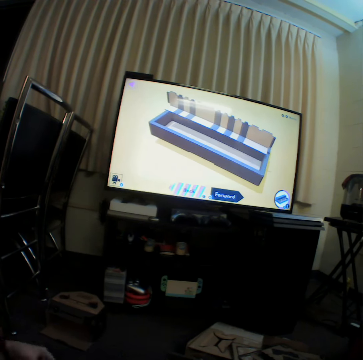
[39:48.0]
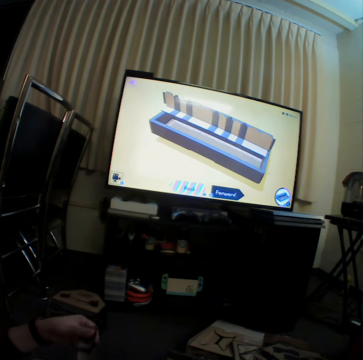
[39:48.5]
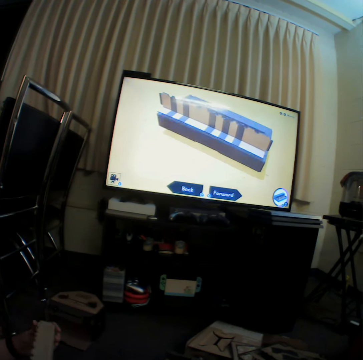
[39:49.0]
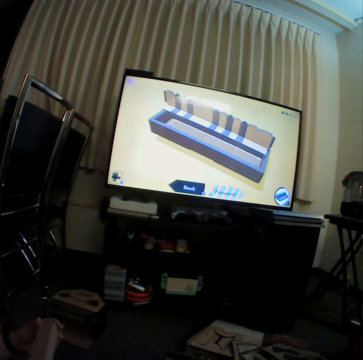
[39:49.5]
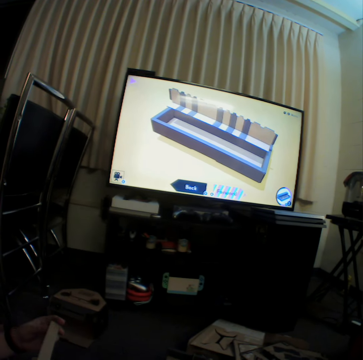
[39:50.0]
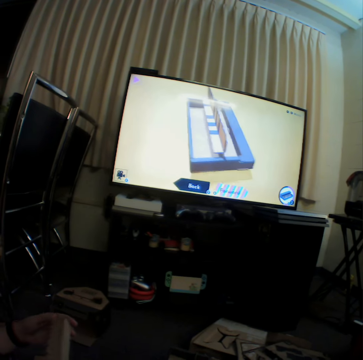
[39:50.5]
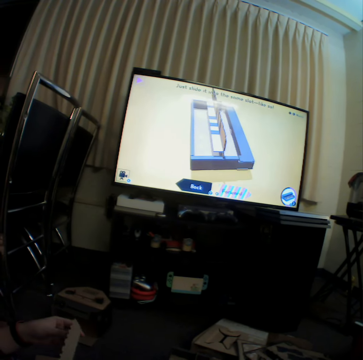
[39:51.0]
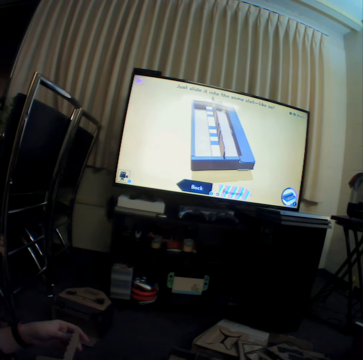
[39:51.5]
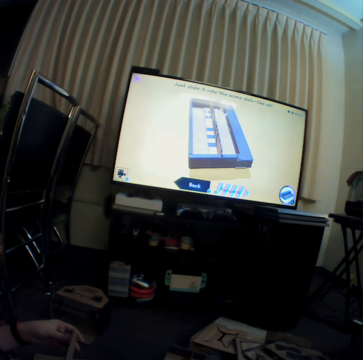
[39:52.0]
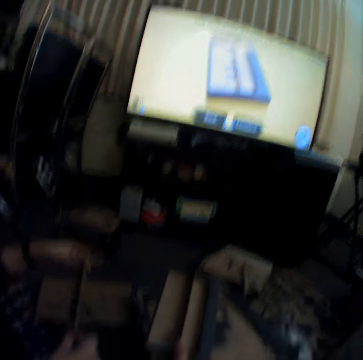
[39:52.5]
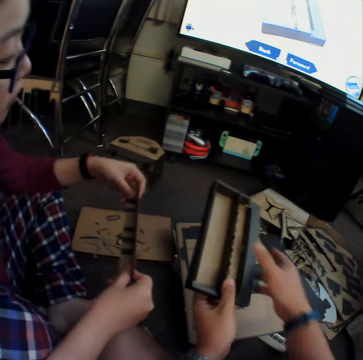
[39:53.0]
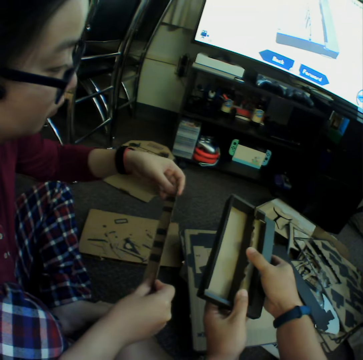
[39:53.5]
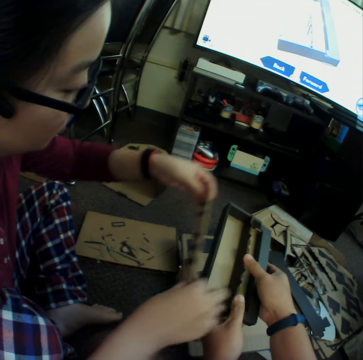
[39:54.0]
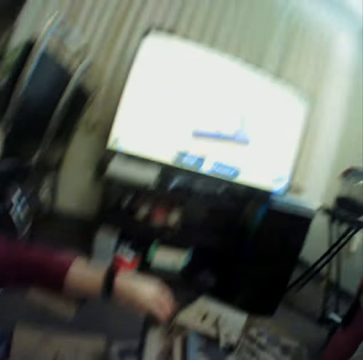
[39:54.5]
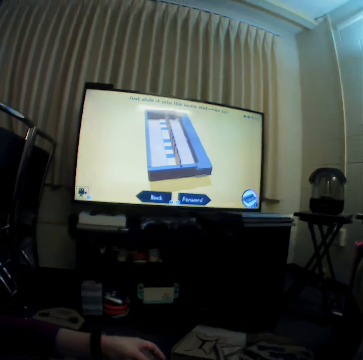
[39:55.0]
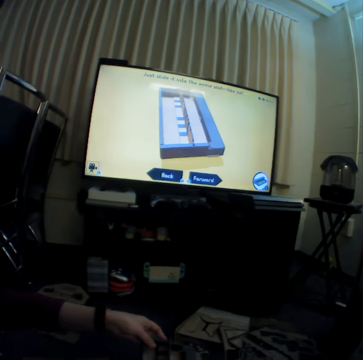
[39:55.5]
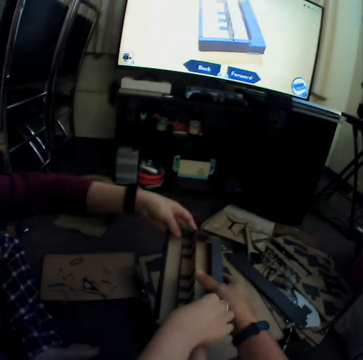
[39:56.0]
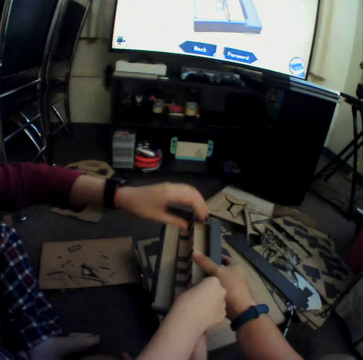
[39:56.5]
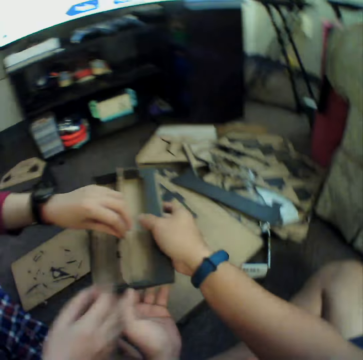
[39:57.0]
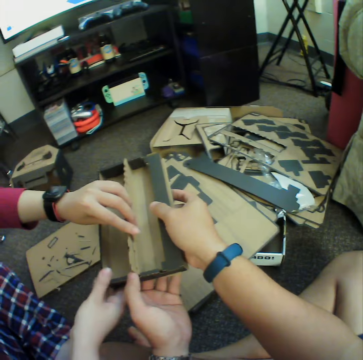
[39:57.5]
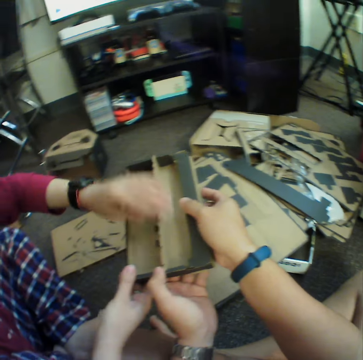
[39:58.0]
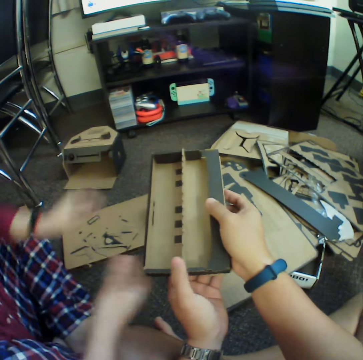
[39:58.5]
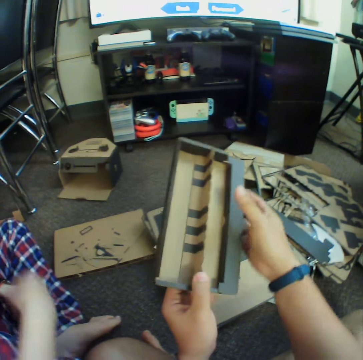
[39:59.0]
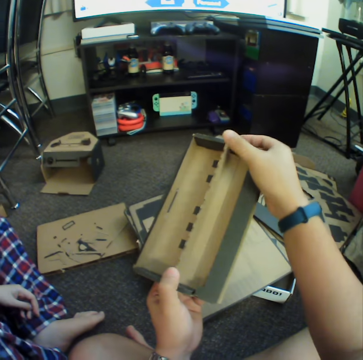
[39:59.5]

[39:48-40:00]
A woman joins craft materials.

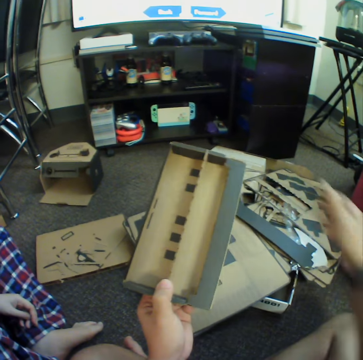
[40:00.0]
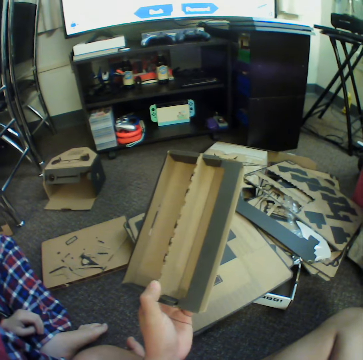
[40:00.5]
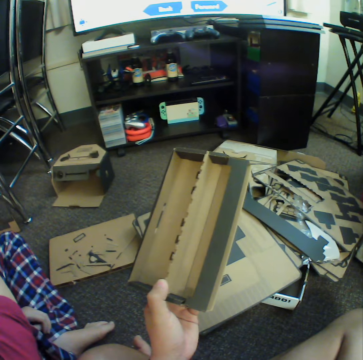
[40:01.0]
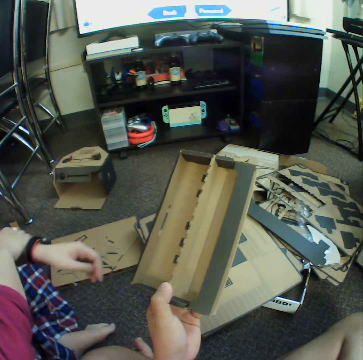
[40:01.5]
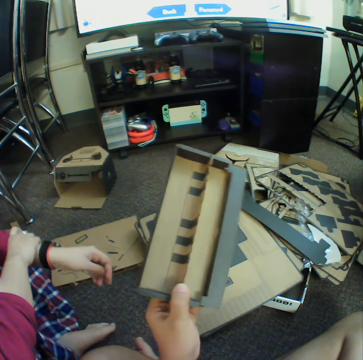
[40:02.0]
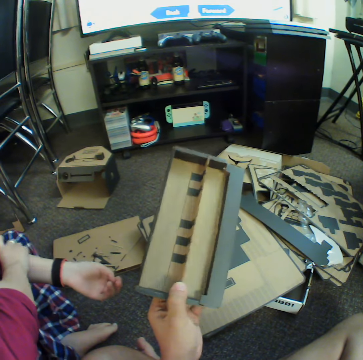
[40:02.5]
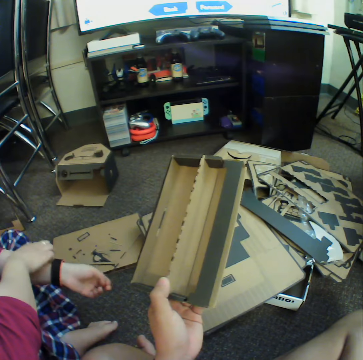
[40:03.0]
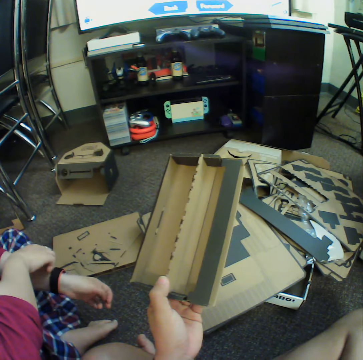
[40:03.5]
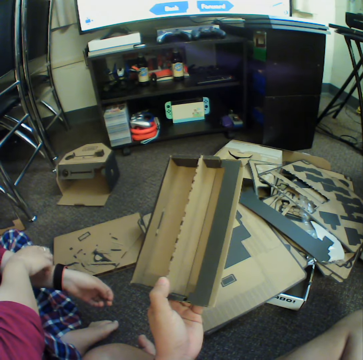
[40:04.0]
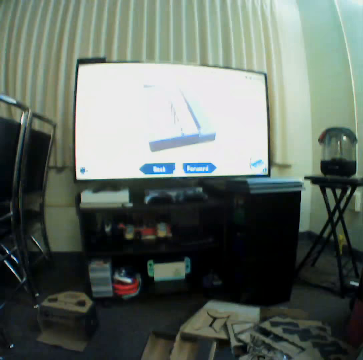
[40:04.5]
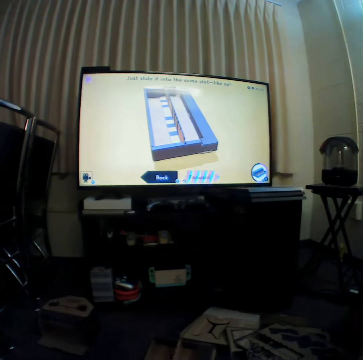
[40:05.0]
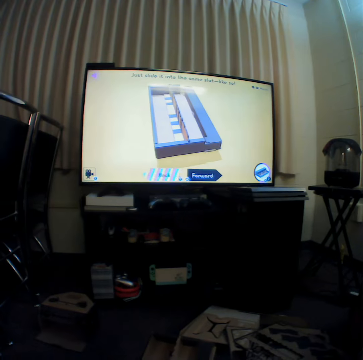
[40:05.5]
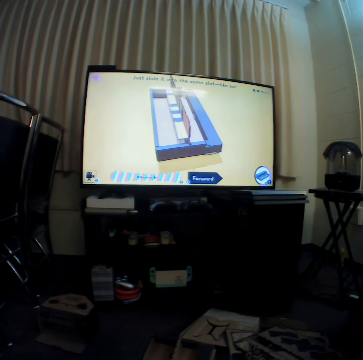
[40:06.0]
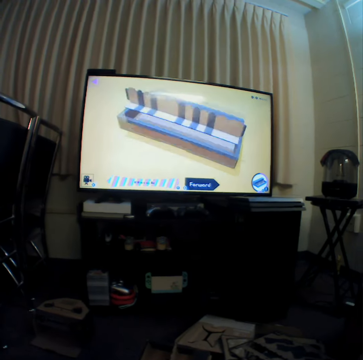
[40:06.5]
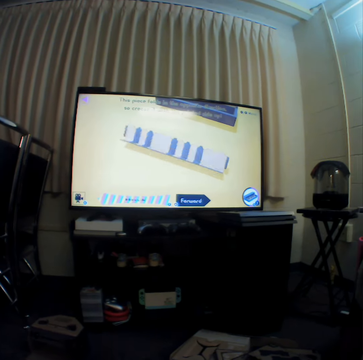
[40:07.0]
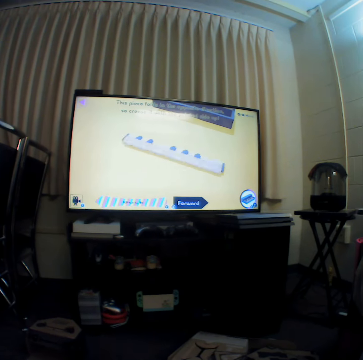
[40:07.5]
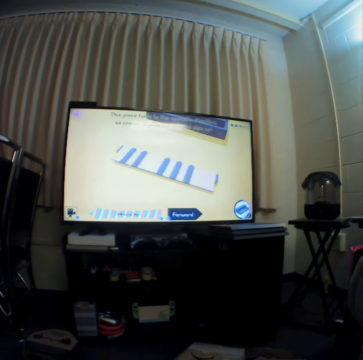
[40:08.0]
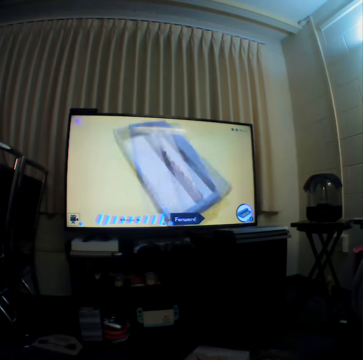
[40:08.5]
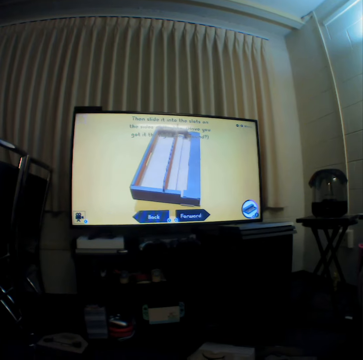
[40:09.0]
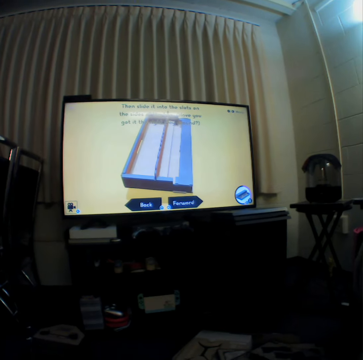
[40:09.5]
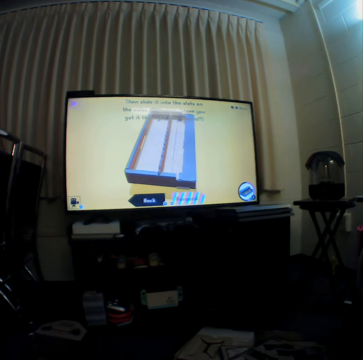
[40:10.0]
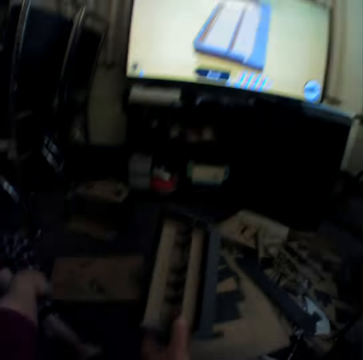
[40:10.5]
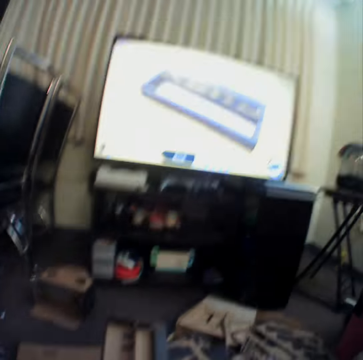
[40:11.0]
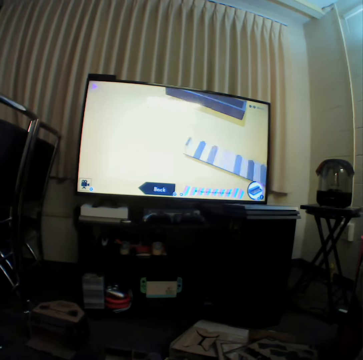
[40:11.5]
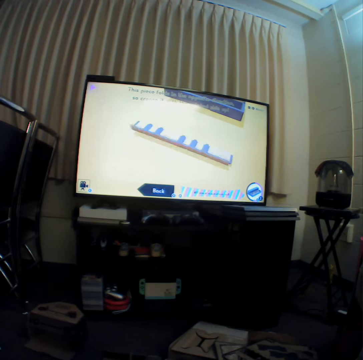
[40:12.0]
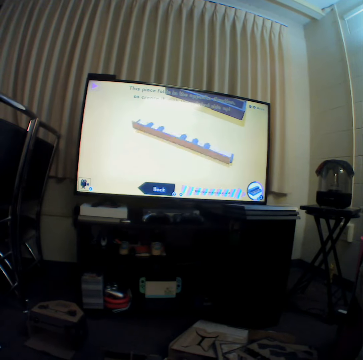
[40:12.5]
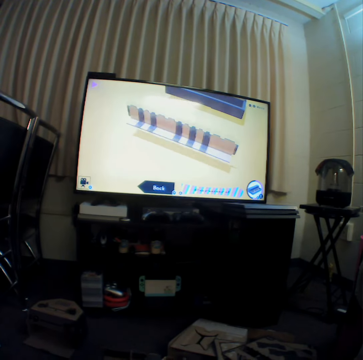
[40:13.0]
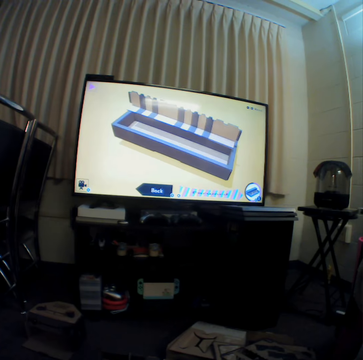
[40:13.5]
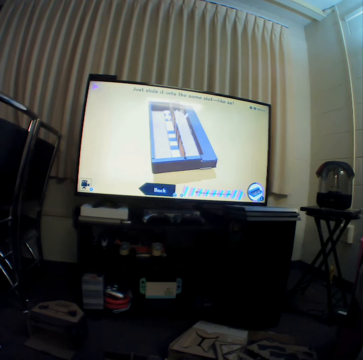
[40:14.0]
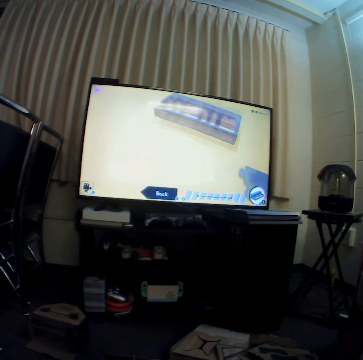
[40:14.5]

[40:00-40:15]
A woman moves her sleeve and scratches a hand. The camera wearer watches television.

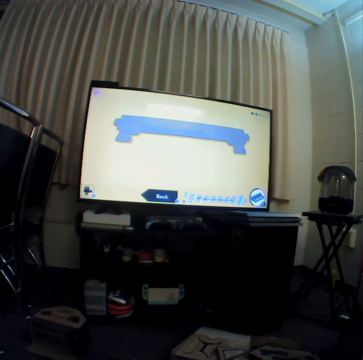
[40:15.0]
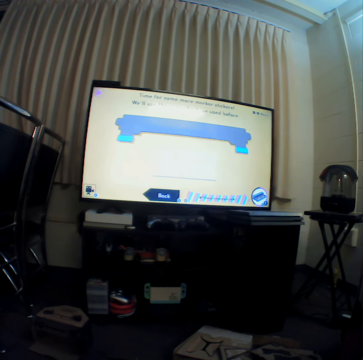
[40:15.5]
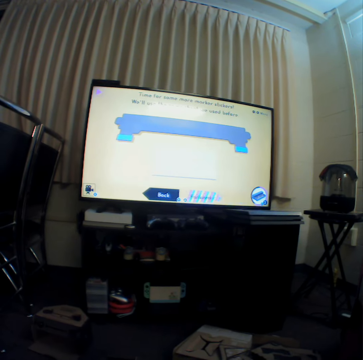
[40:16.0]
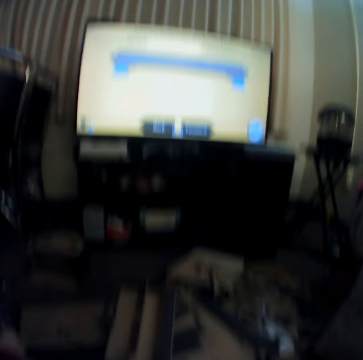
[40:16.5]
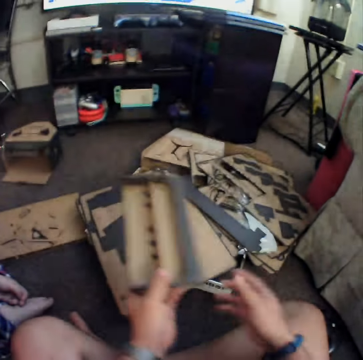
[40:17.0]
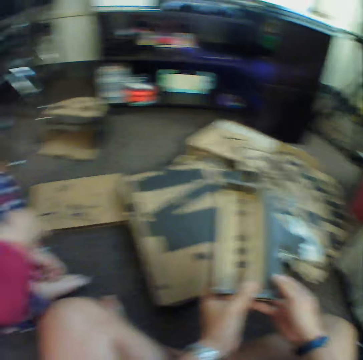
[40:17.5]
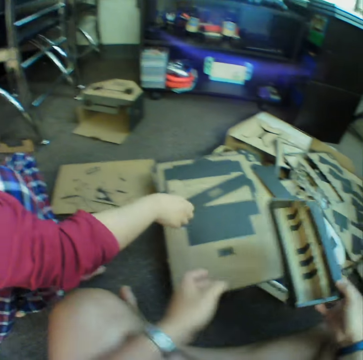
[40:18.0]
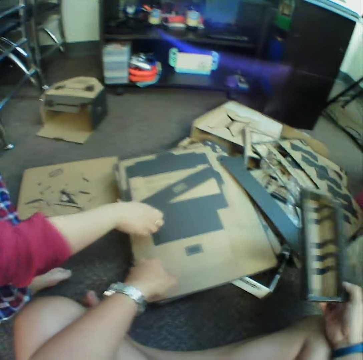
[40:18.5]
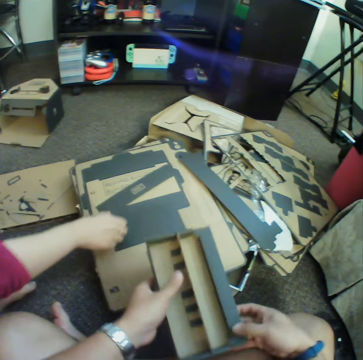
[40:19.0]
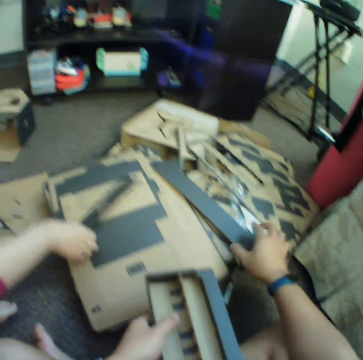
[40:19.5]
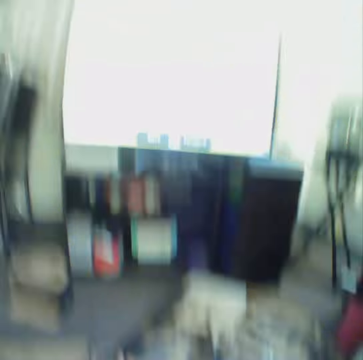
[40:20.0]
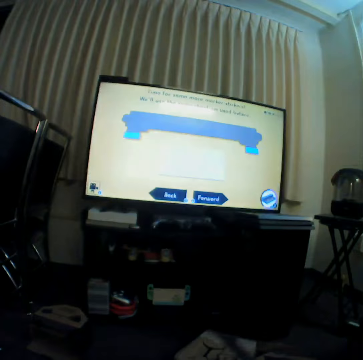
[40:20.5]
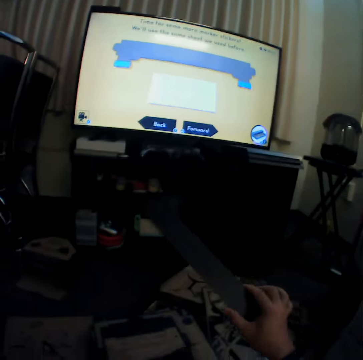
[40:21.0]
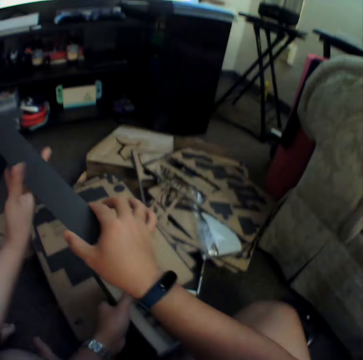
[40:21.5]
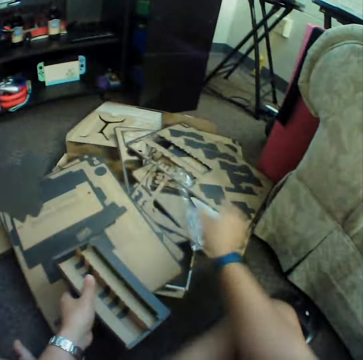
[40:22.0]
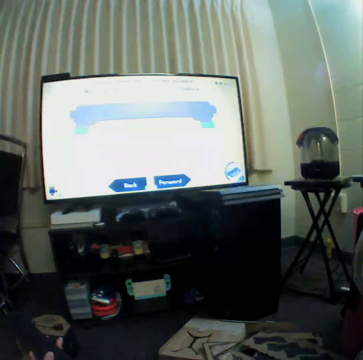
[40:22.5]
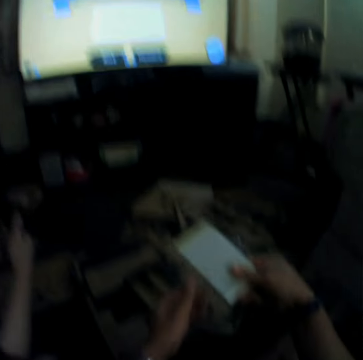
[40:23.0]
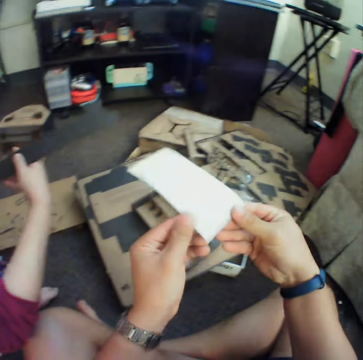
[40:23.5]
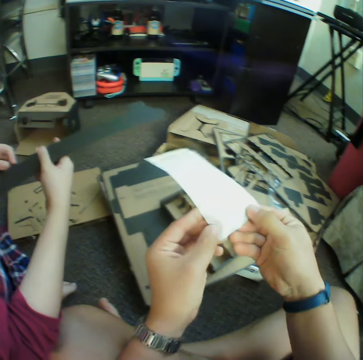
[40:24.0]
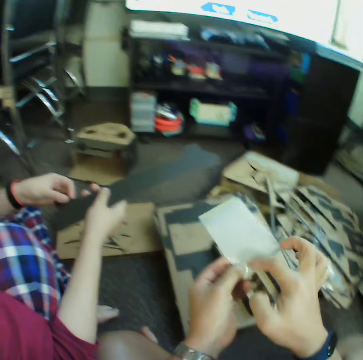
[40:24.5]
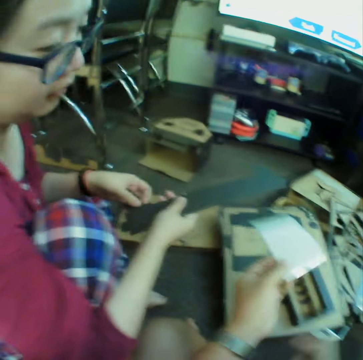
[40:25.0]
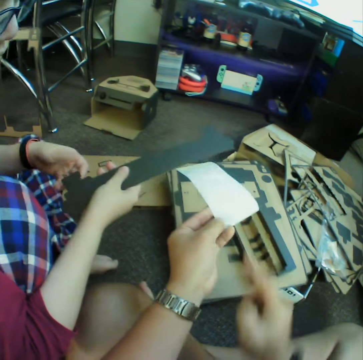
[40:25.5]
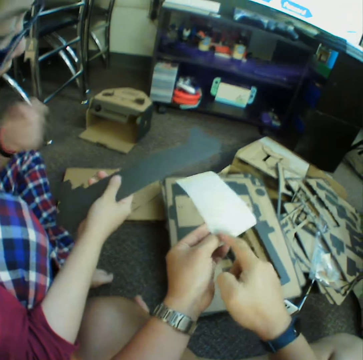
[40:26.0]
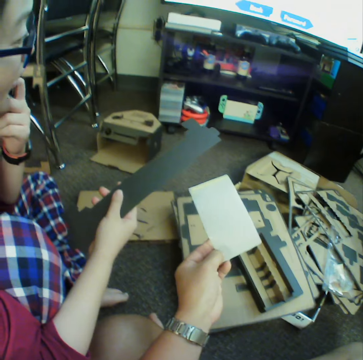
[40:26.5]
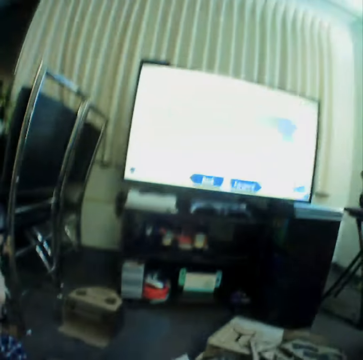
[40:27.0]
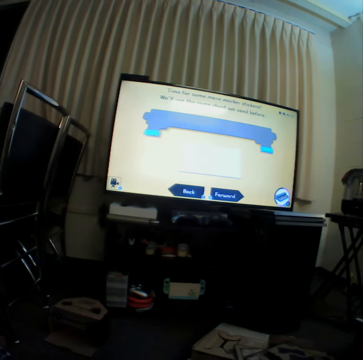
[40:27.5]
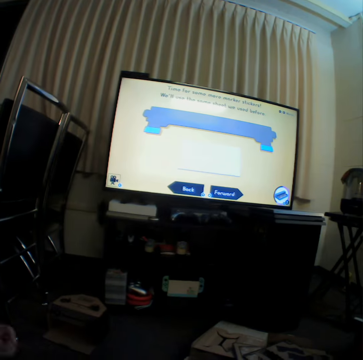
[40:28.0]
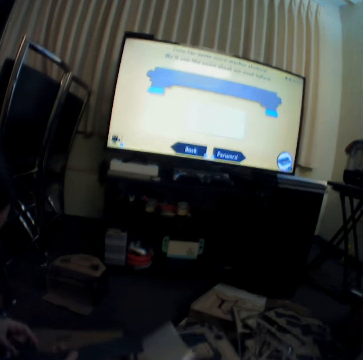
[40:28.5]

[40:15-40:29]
The camera wearer switches a box to the other hand. A woman picks up a craft material. The camera wearer picks up the craft material. They give the craft material to the woman. They pick up a plastic paper. They point at the paper. The woman scratches her mouth. The camera wearer explains something to the woman.
